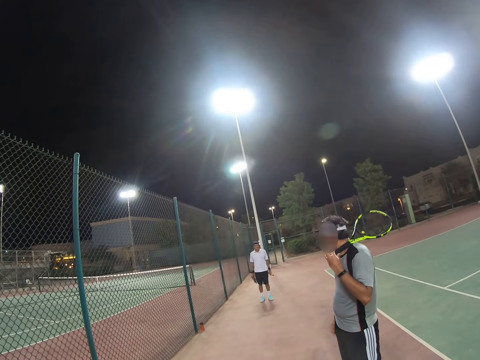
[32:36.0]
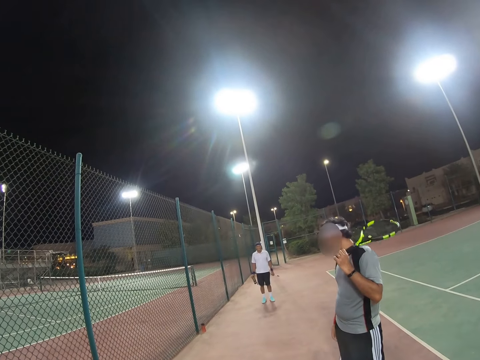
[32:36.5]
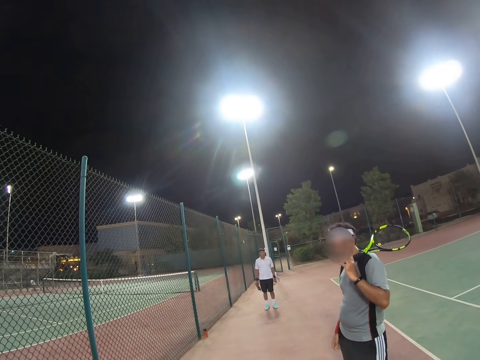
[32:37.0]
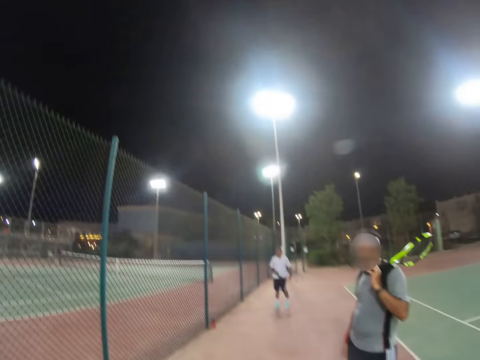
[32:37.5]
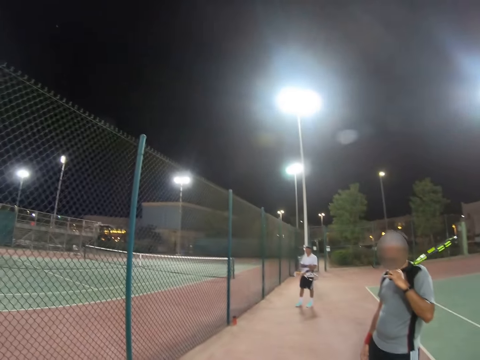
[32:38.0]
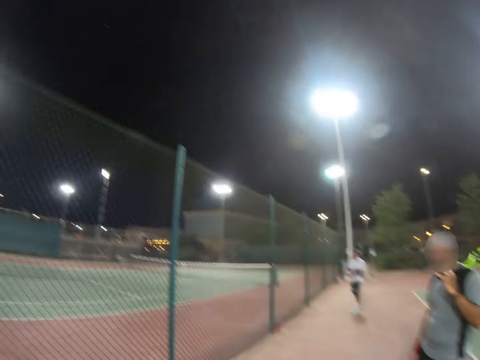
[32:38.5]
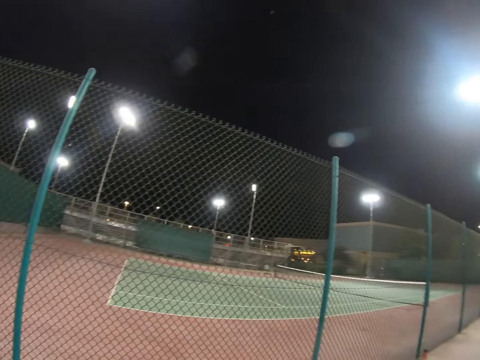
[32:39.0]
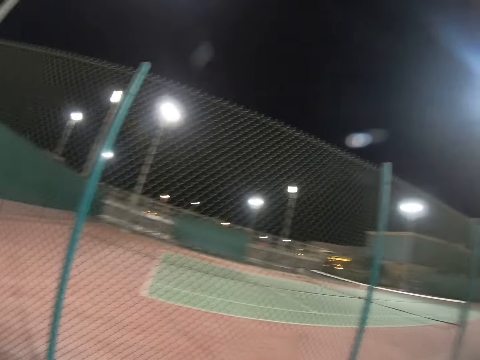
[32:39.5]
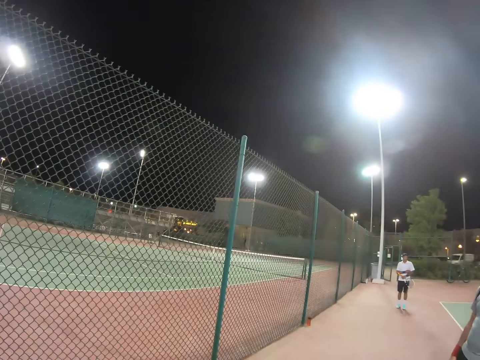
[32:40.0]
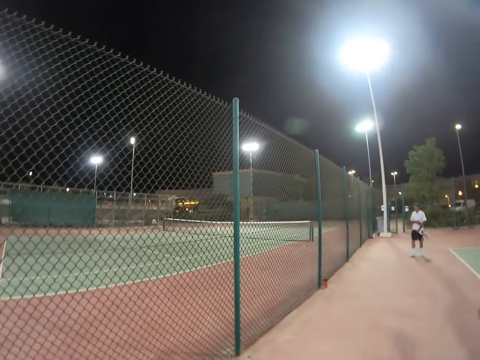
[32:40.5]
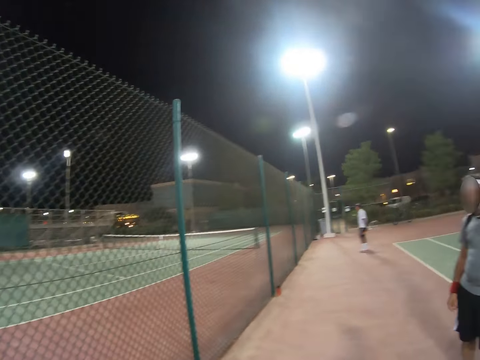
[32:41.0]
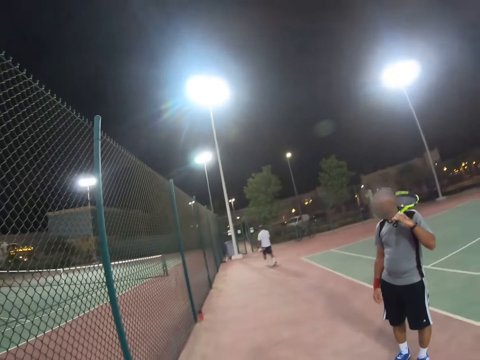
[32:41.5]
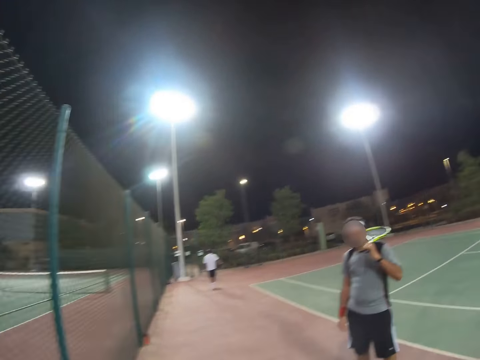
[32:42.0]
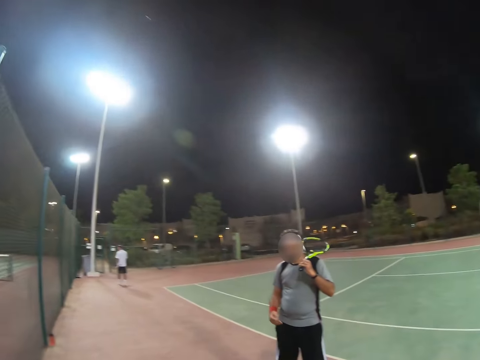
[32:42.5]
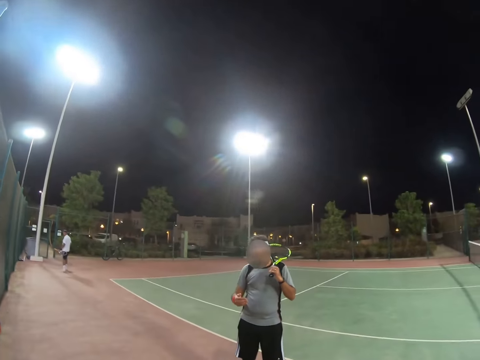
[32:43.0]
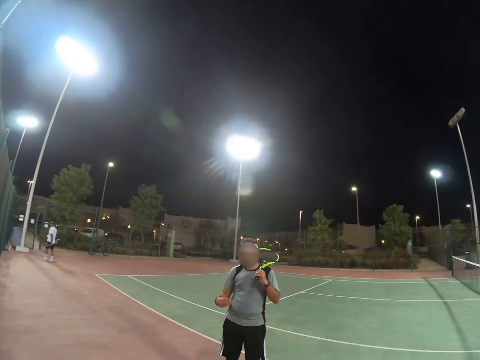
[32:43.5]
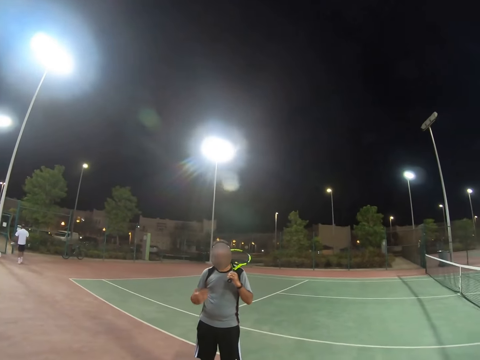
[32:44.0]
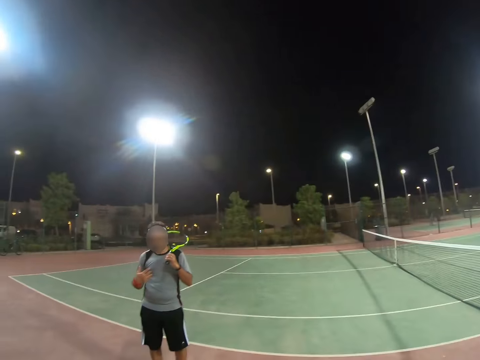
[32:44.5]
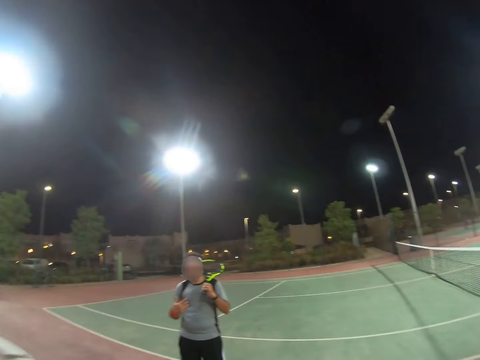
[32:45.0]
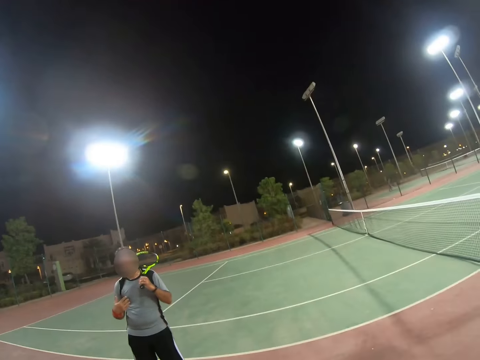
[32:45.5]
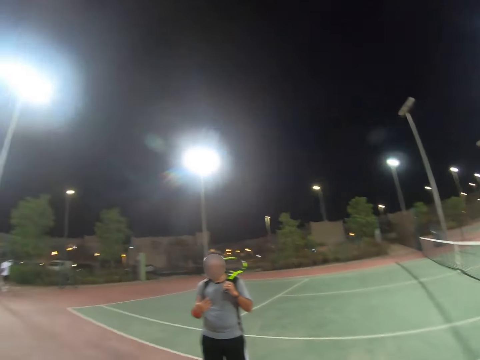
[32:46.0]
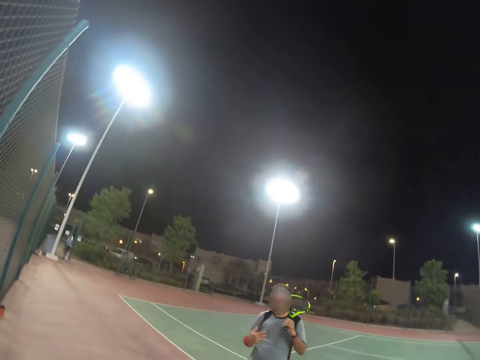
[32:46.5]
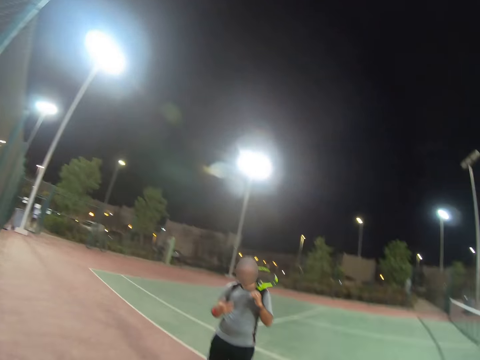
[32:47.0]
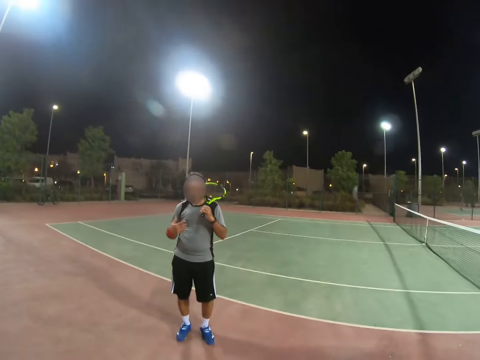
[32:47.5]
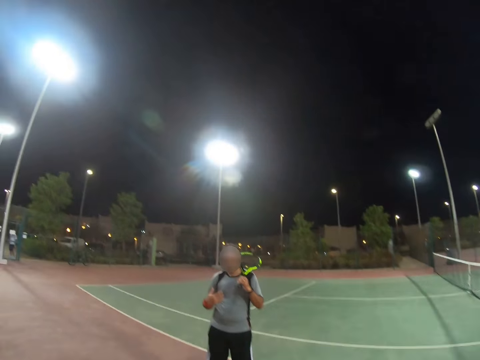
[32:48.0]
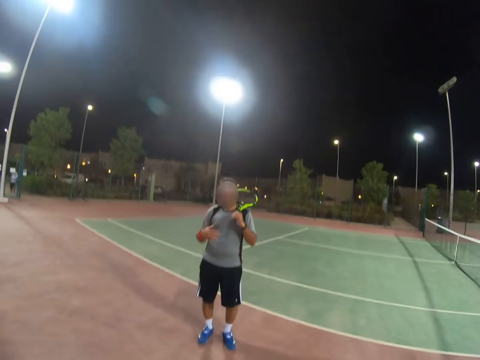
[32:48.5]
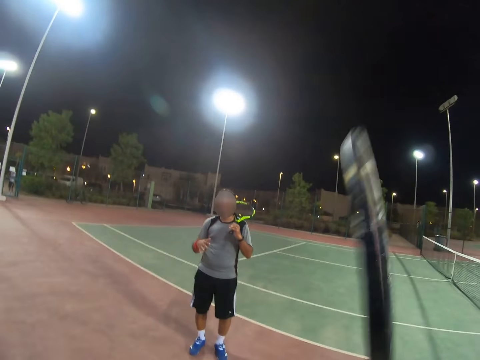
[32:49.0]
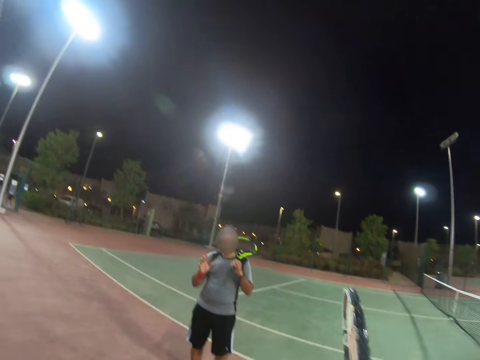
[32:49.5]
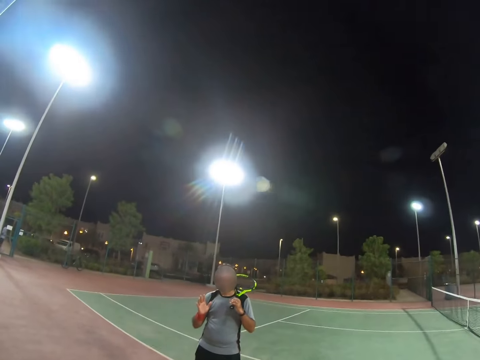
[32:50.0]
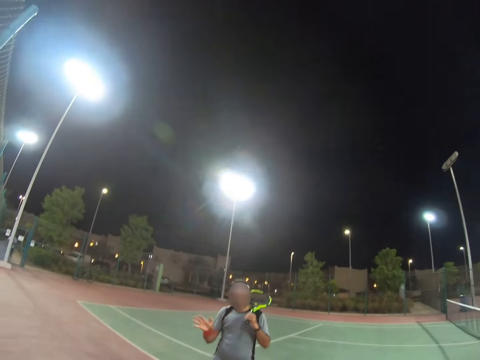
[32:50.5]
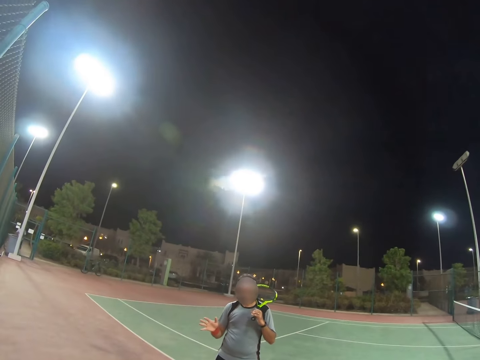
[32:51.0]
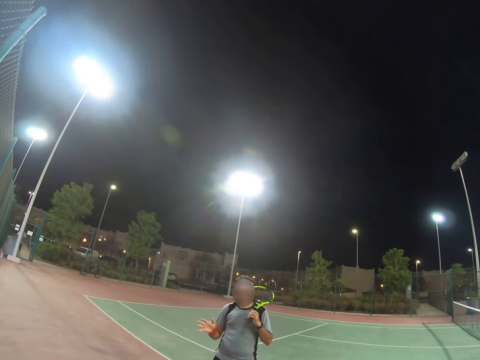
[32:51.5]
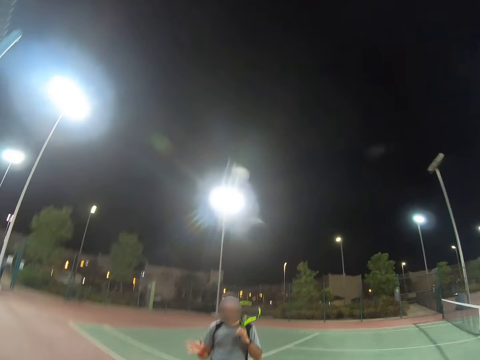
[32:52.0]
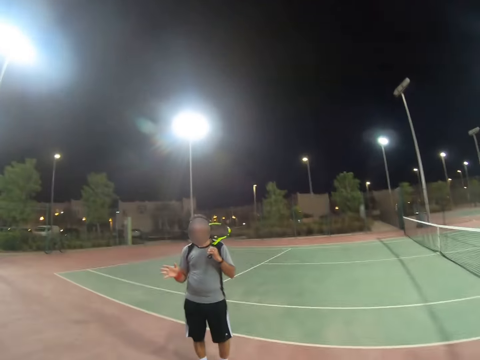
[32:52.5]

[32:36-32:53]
A man and another man are talking. A third man walks back. The first man moves his hand and talks. The third man goes past the gate. The camera wearer raises the racket. The first man talks. The camera wearer swings his racket.

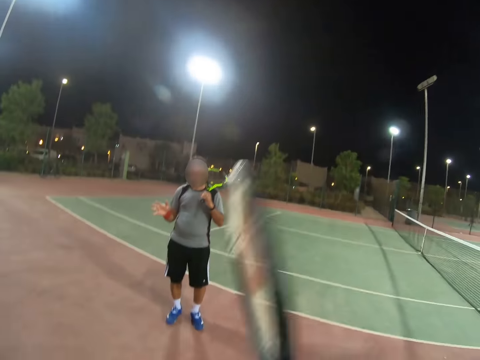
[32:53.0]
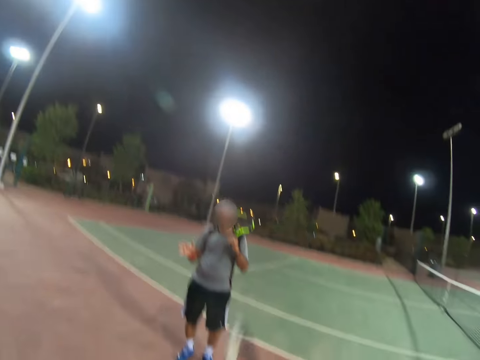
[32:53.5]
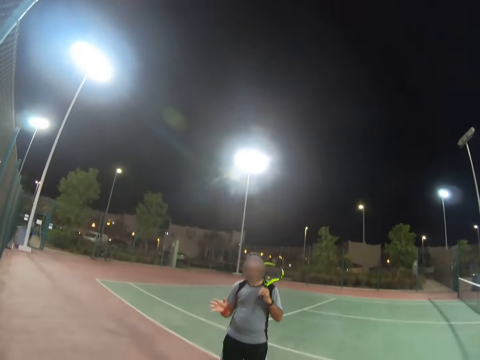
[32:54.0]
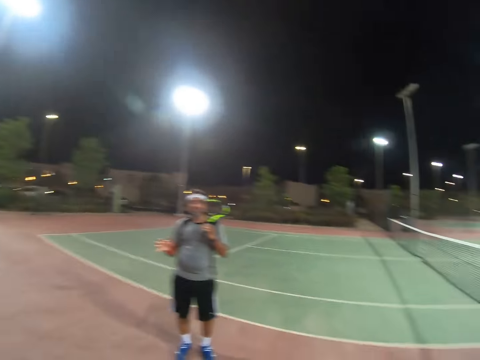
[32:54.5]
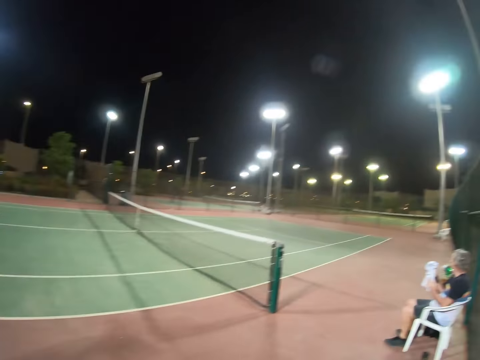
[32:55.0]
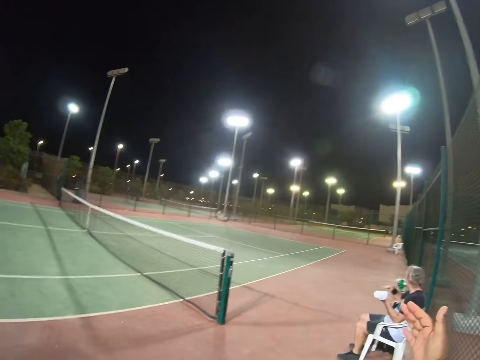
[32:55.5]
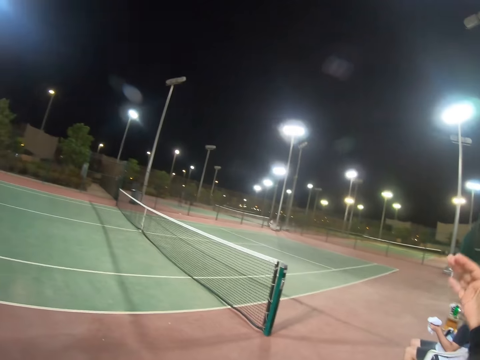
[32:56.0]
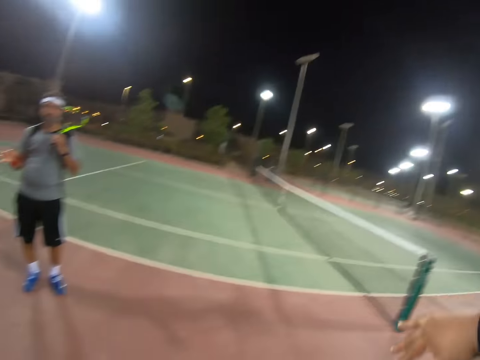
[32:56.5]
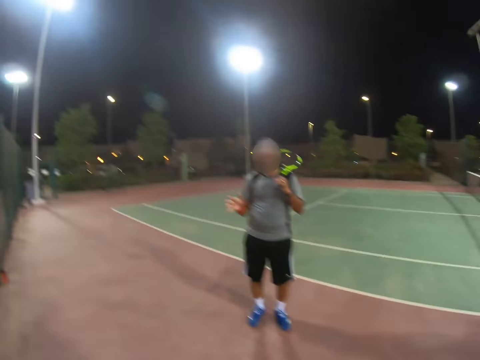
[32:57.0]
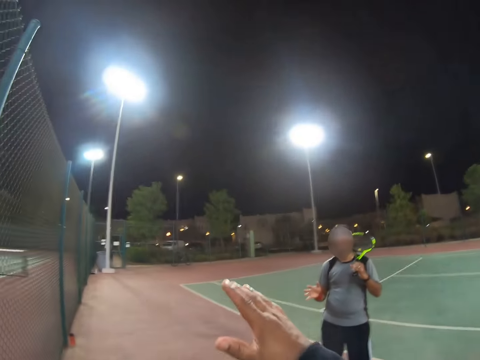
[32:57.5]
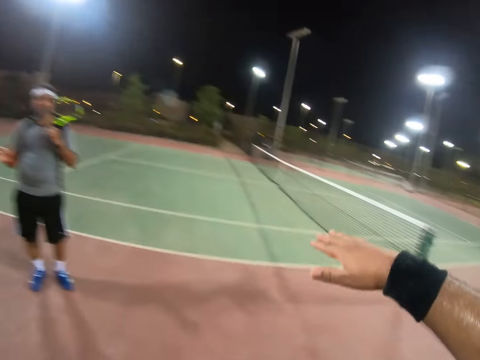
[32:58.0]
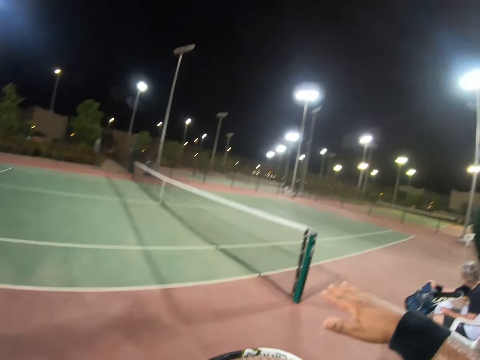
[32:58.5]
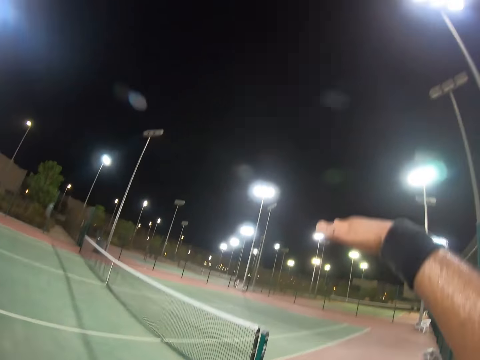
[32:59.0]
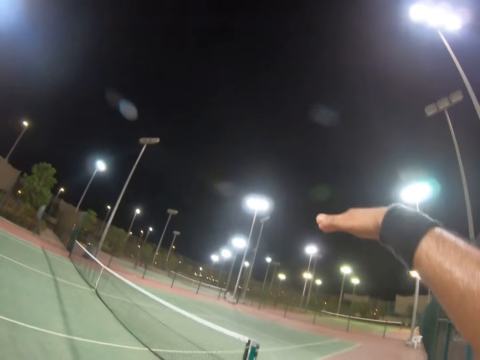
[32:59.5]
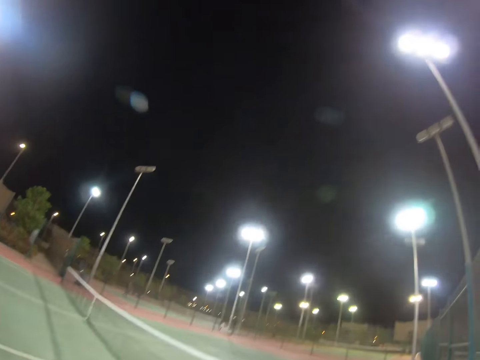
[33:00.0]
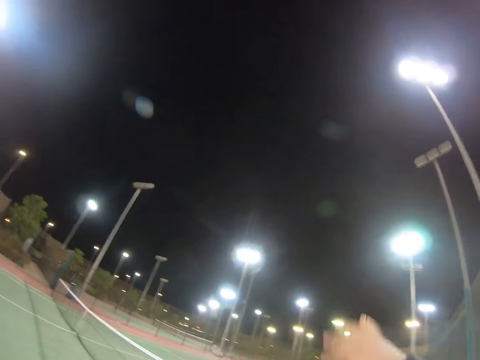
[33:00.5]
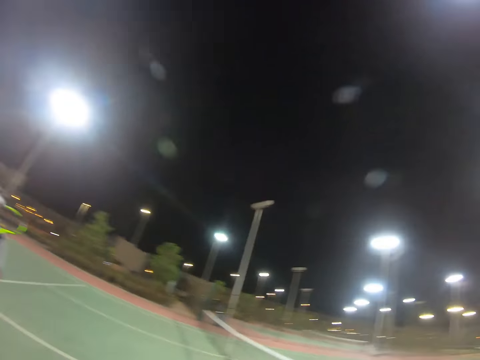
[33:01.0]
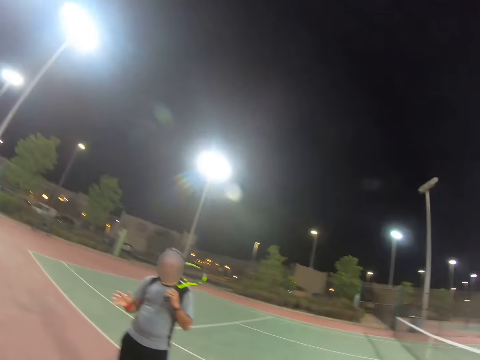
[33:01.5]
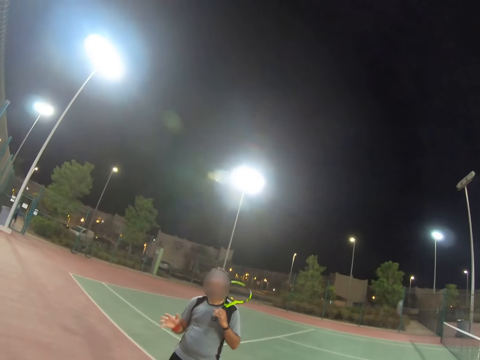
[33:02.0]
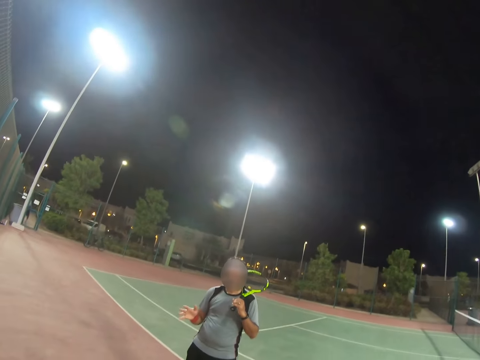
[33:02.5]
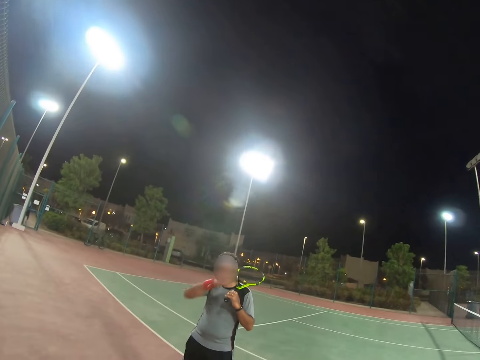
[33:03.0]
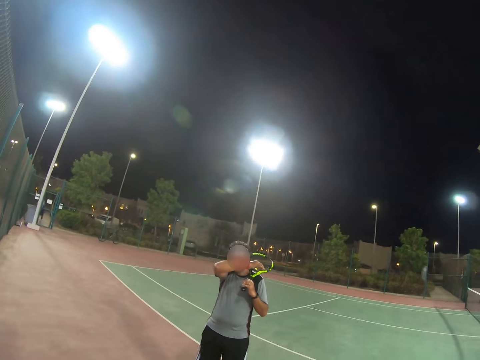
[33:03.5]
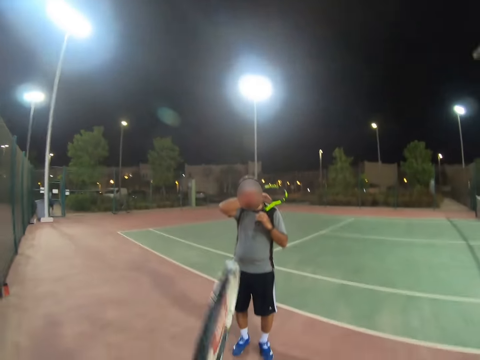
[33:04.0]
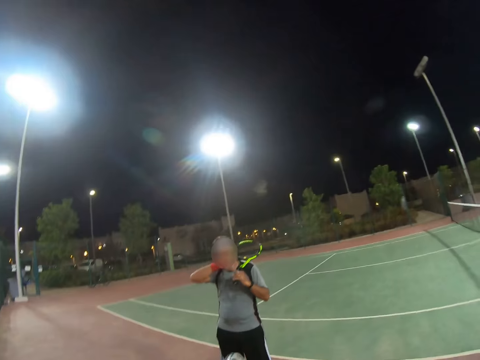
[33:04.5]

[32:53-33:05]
The camera wearer raises the racket. He raises his hand up. A man takes a drink. Another man uses a towel. A third man talks. The camera wearer moves his hand. He raises his hand up. The third man talks. The third man rubs his hand on the face.
